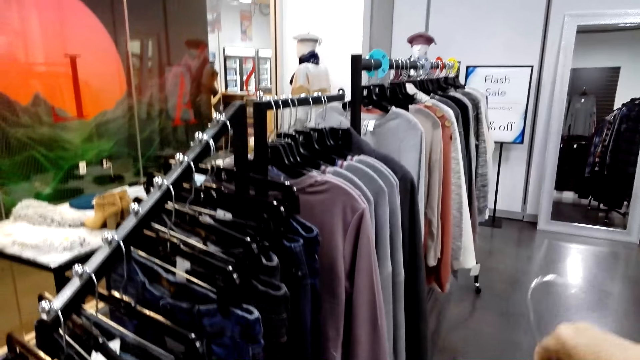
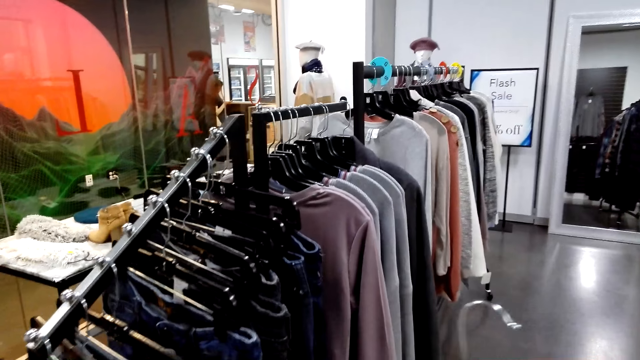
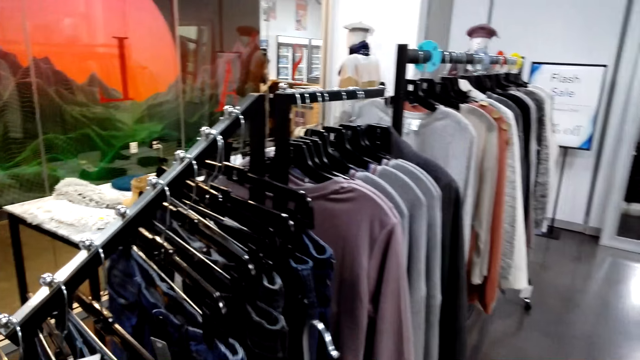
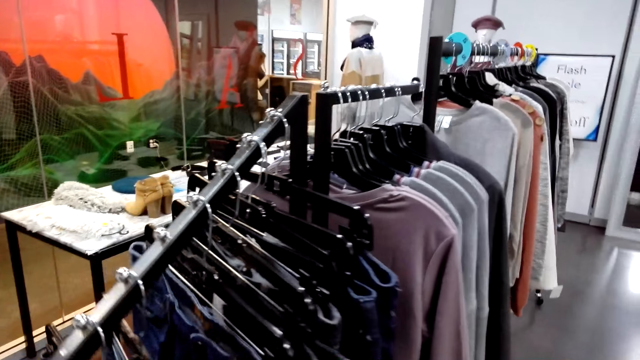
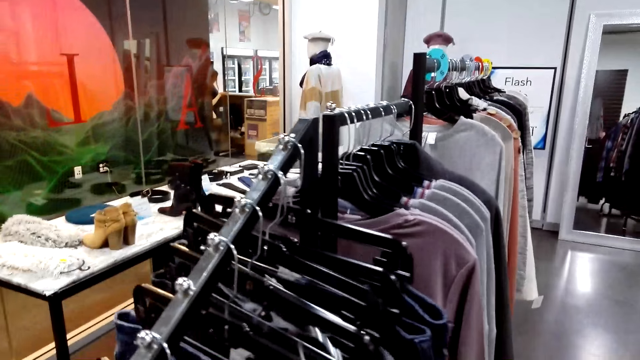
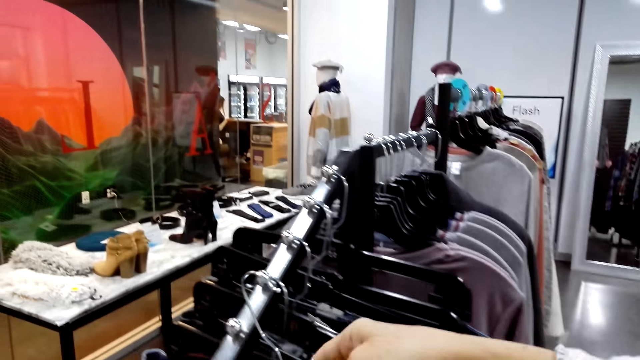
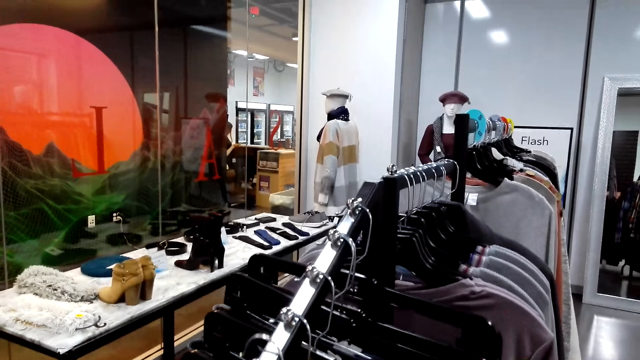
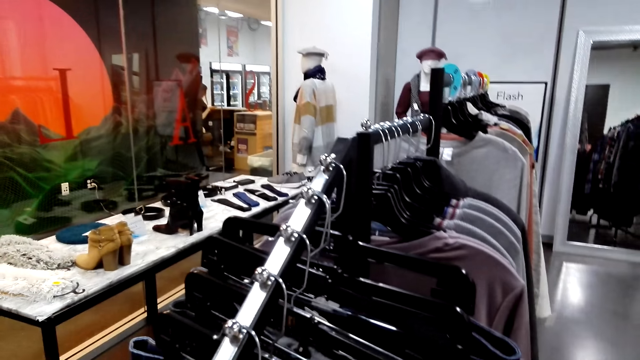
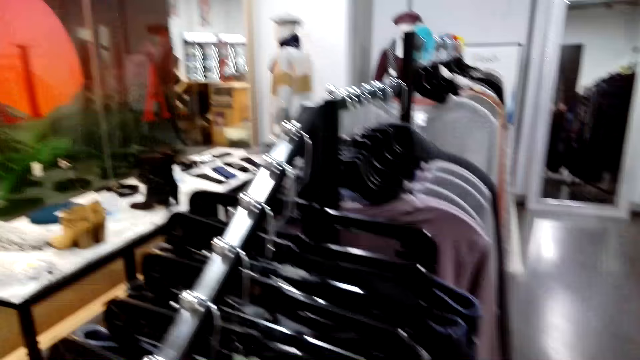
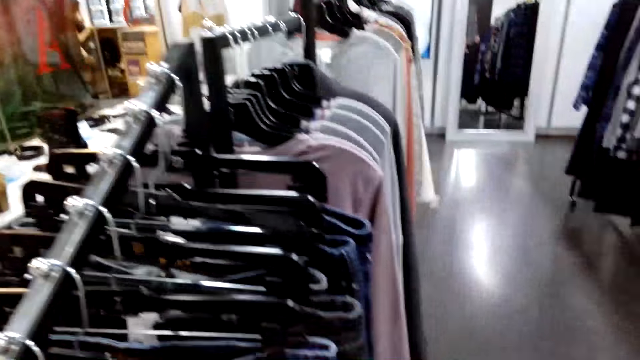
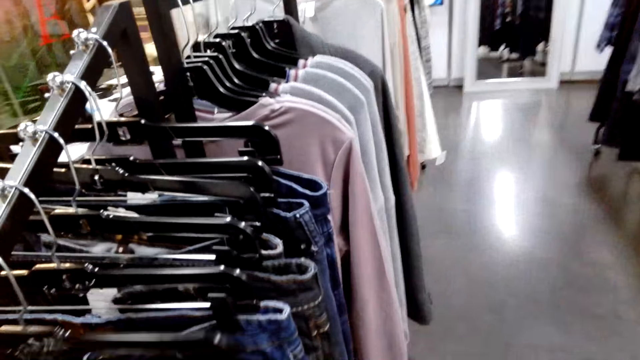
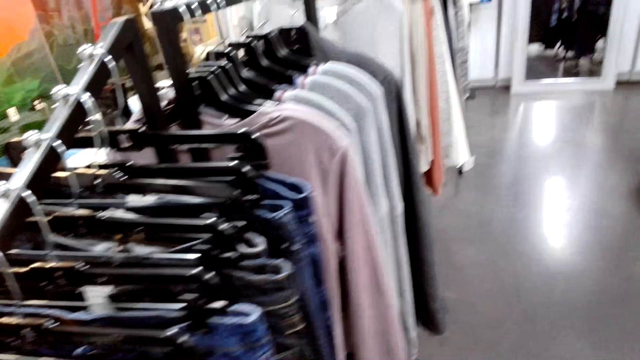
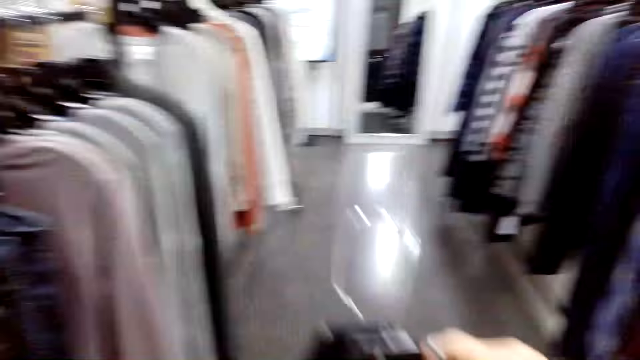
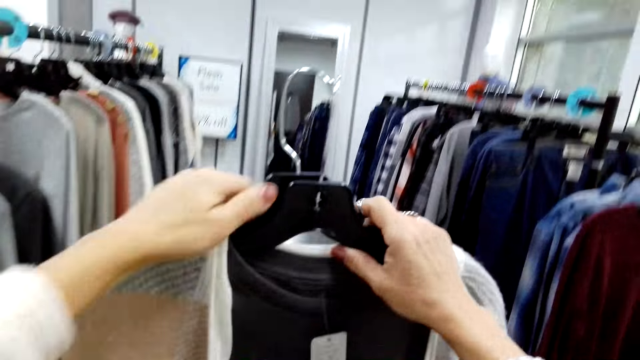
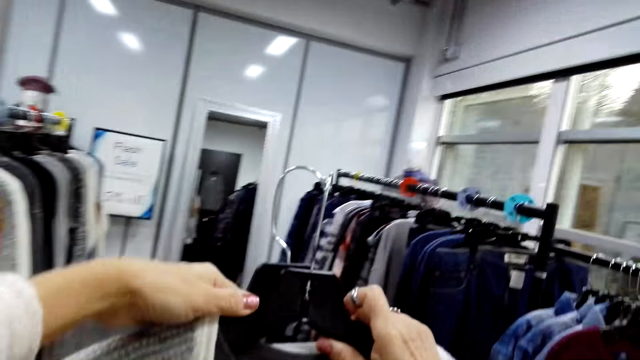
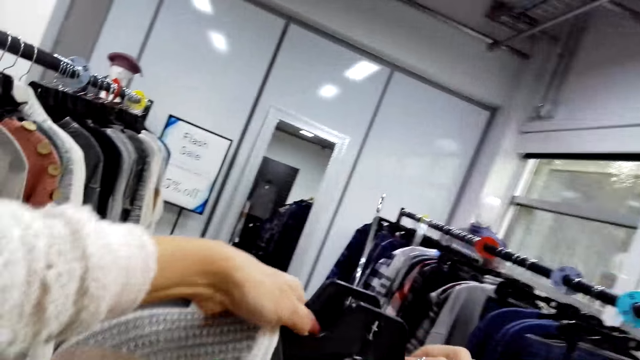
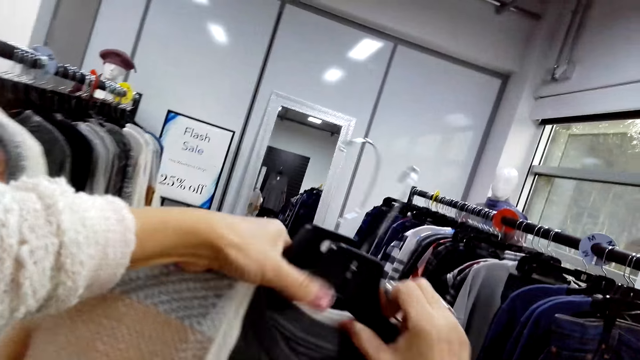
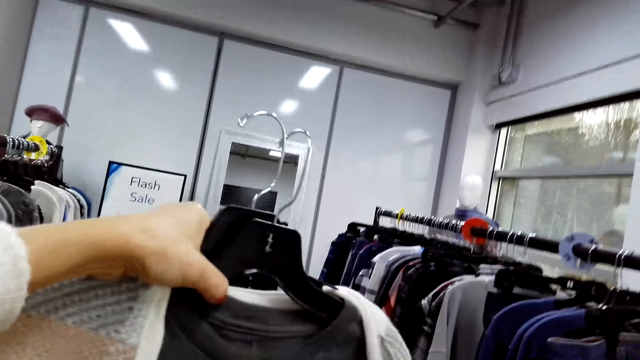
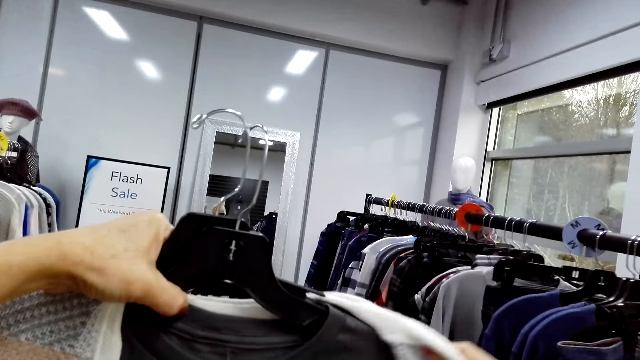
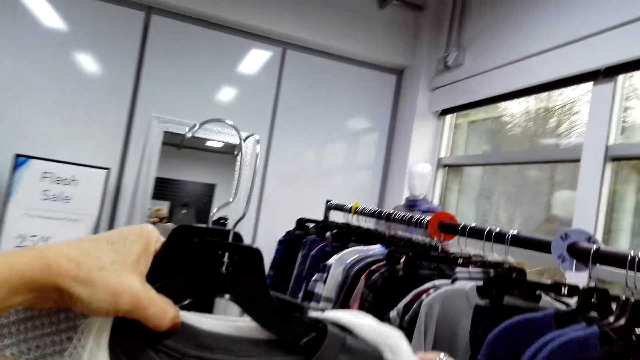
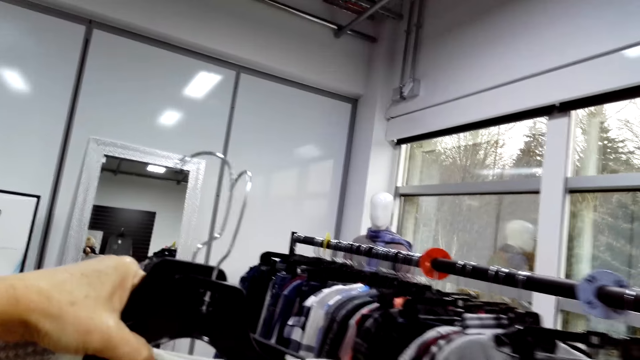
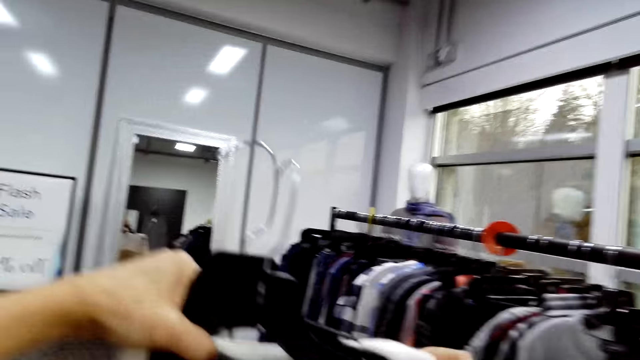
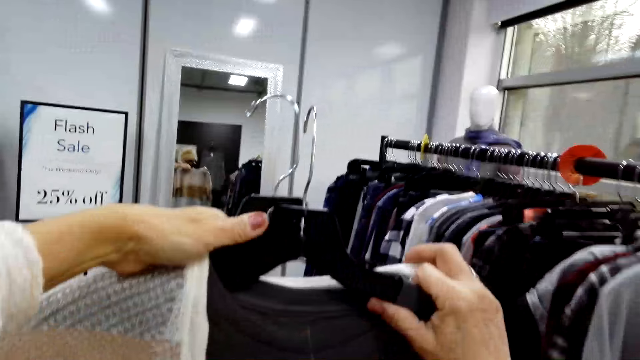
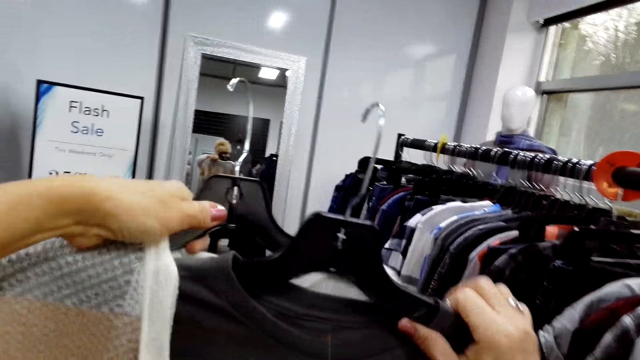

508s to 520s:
The camera wearer hangs the jeans. They look at the clothes.

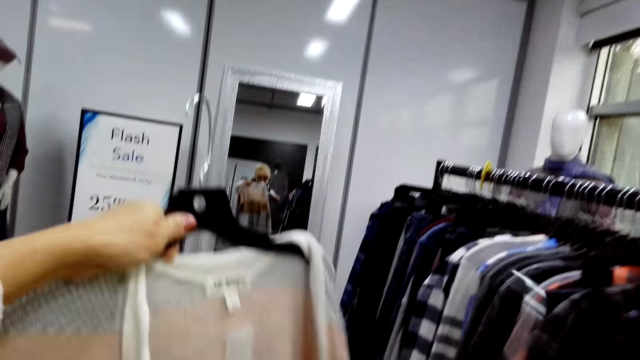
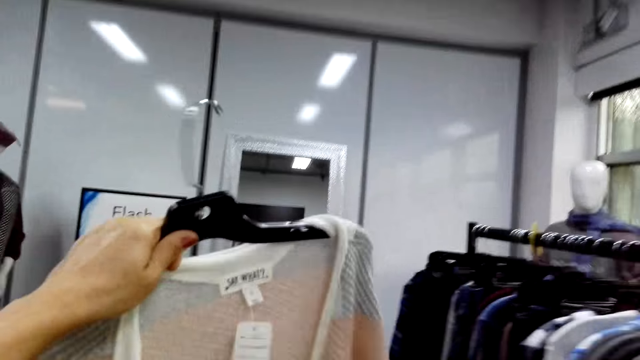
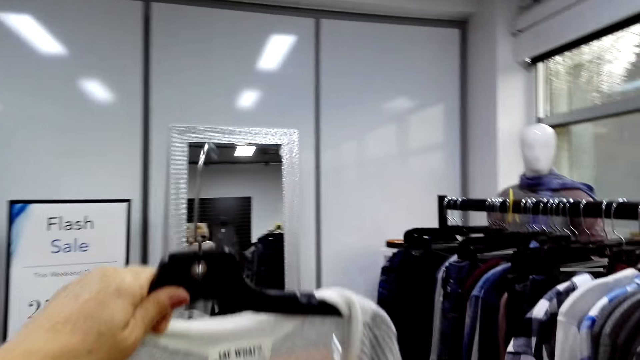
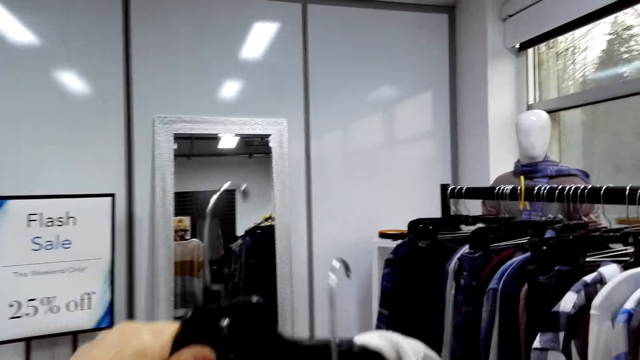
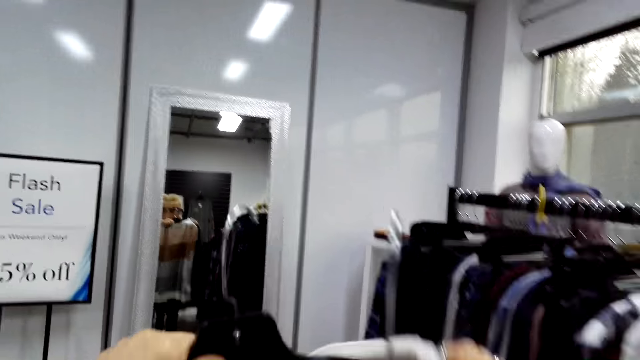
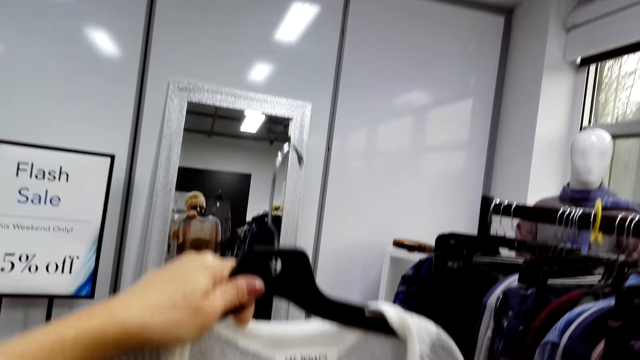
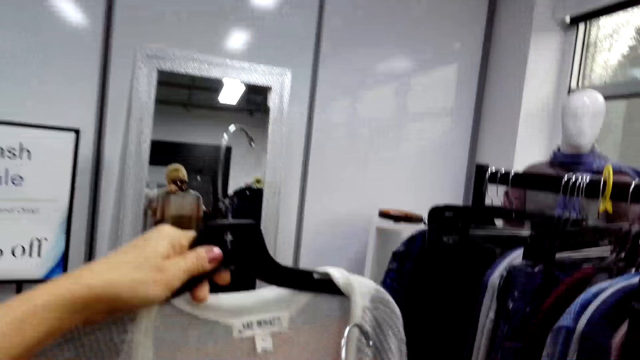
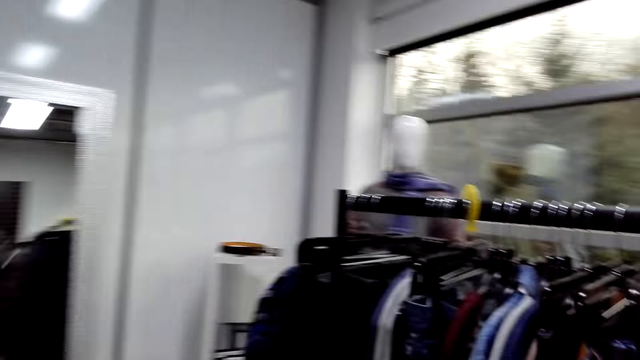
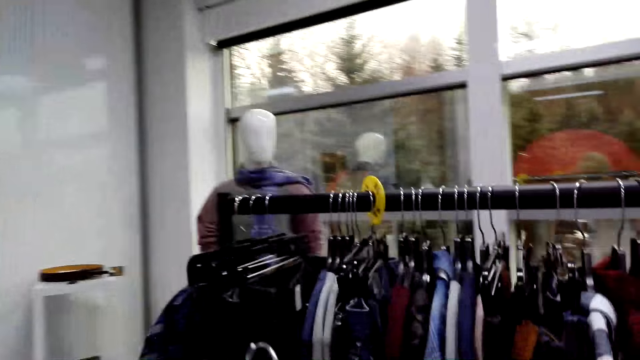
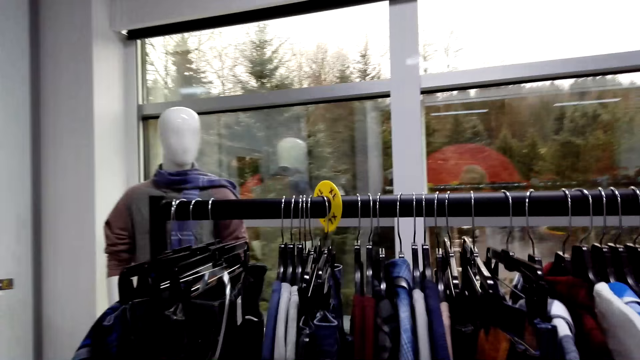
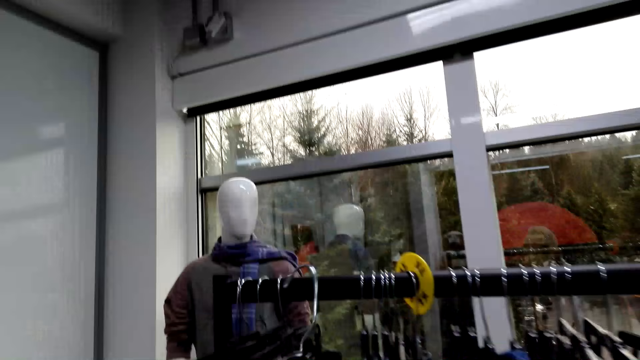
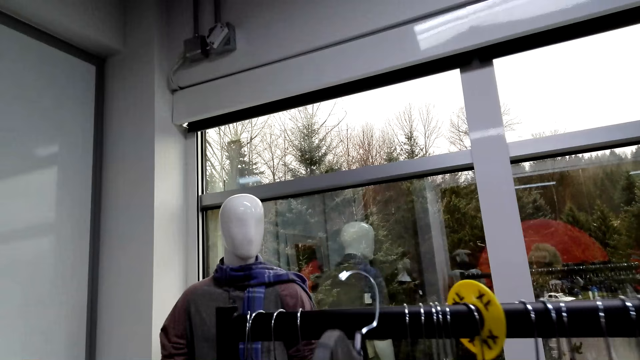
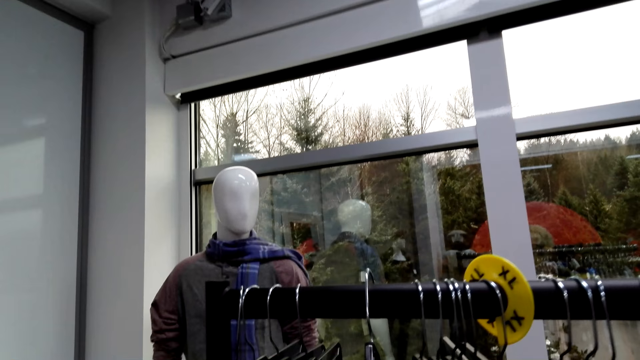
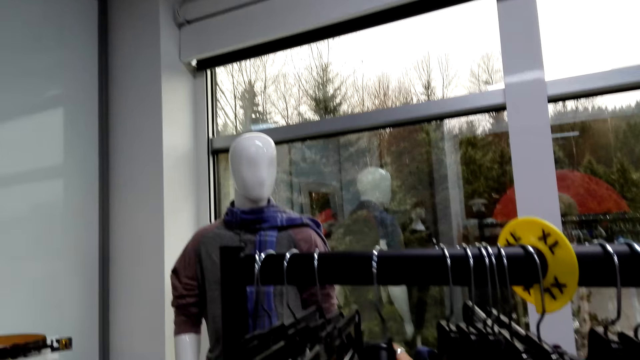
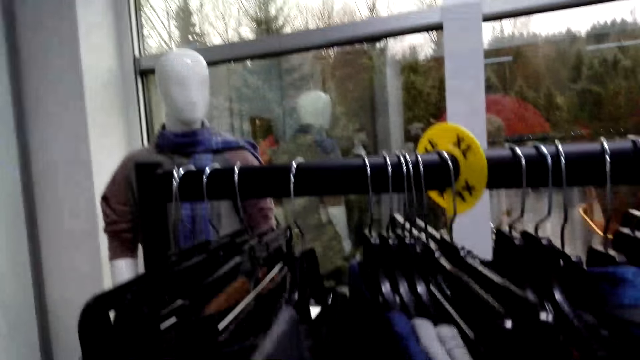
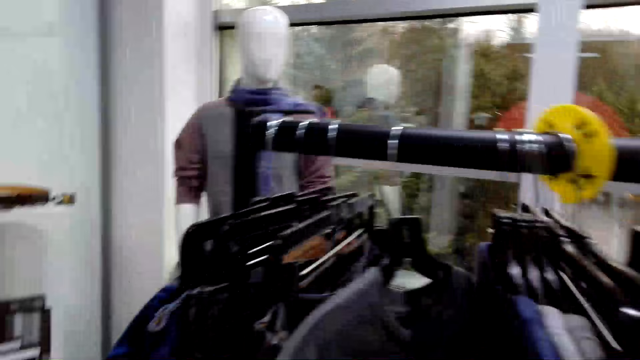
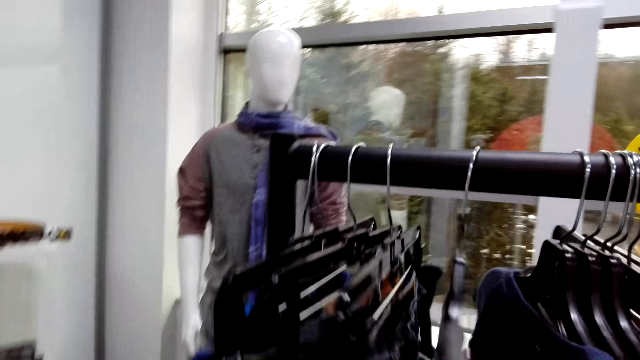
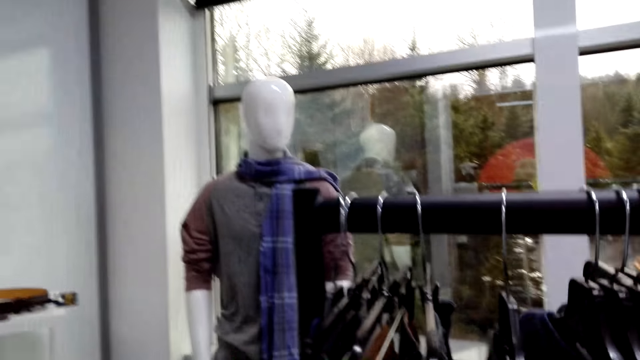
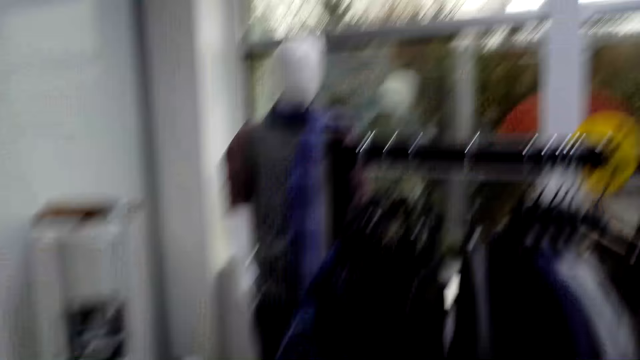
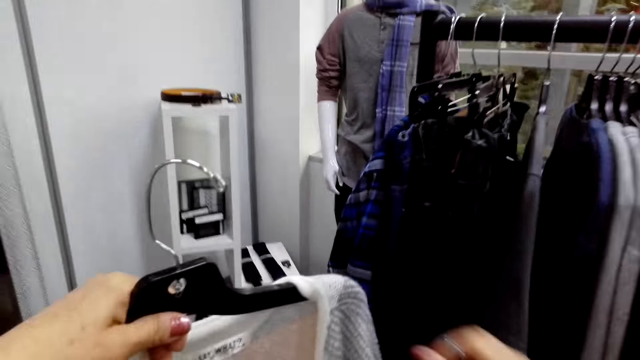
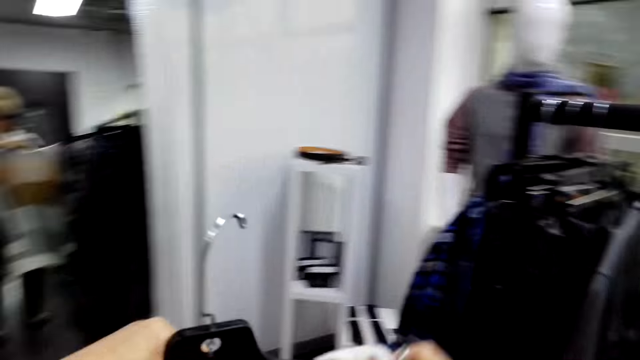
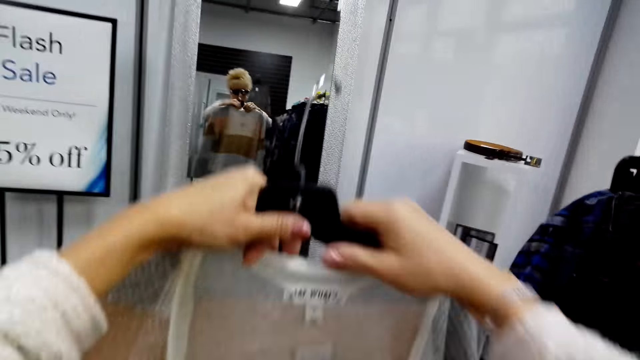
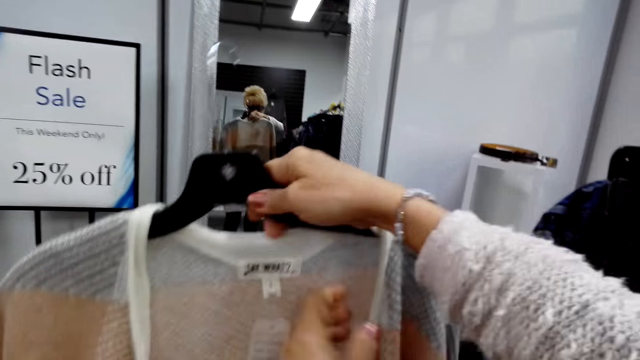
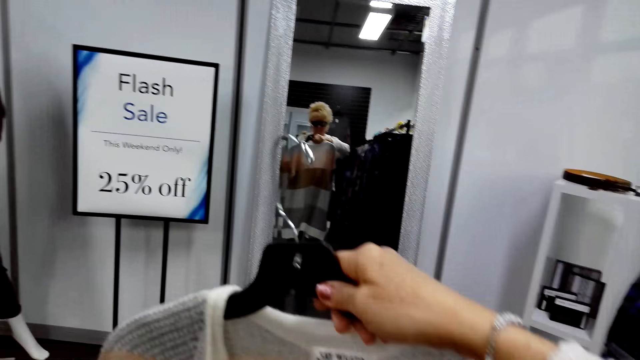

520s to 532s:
The camera wearer hangs the clothes. They push the clothes. They look at the sweater.
